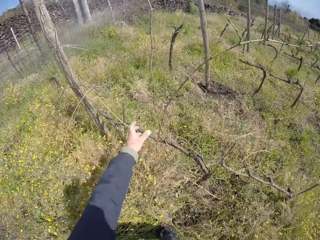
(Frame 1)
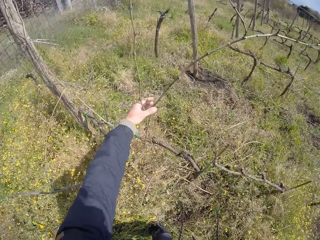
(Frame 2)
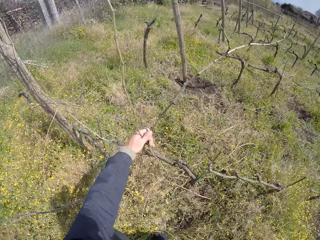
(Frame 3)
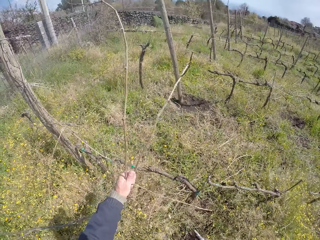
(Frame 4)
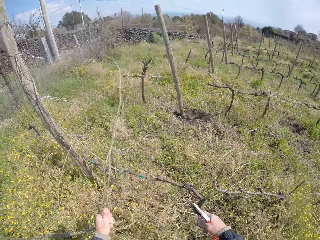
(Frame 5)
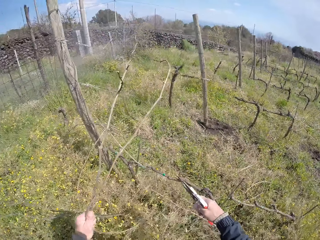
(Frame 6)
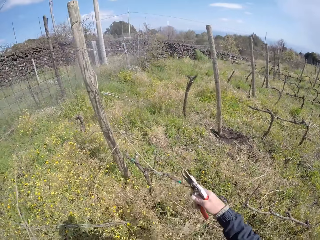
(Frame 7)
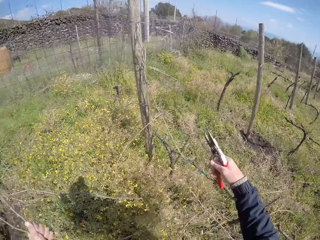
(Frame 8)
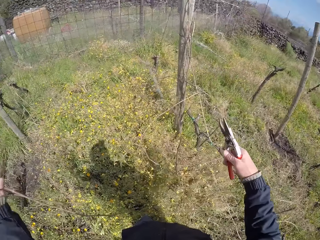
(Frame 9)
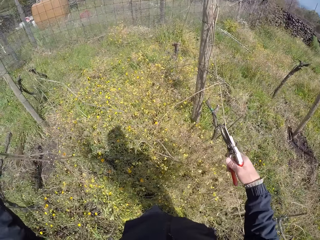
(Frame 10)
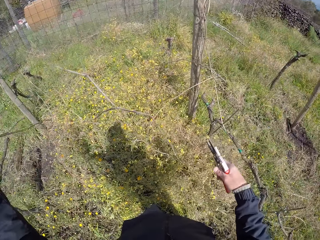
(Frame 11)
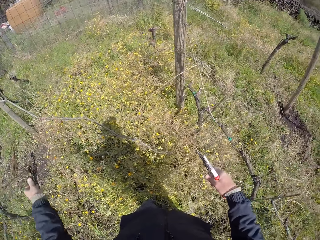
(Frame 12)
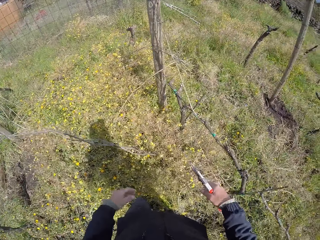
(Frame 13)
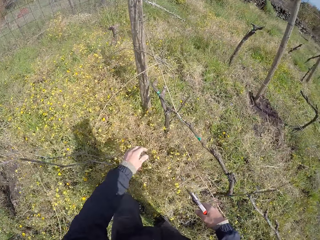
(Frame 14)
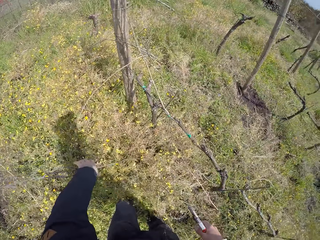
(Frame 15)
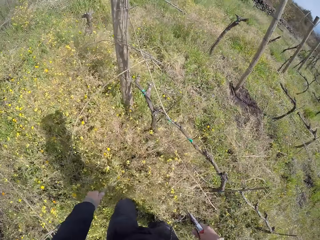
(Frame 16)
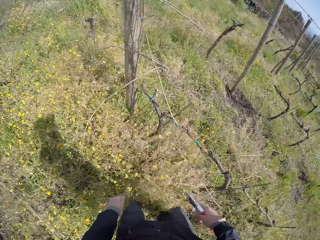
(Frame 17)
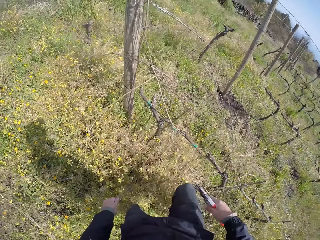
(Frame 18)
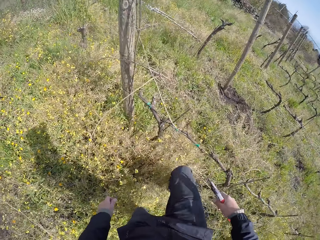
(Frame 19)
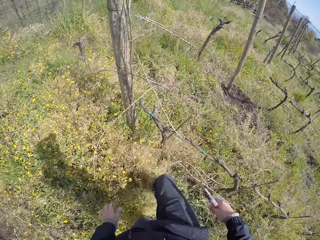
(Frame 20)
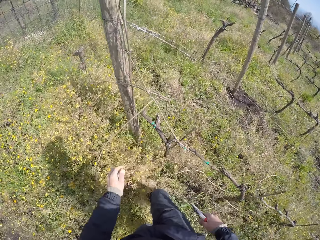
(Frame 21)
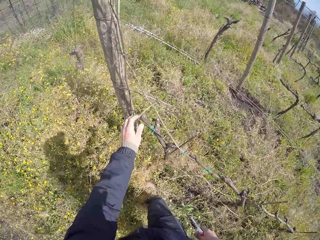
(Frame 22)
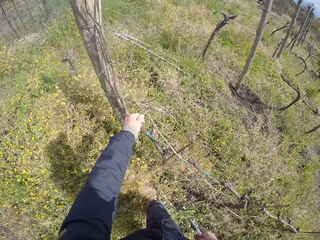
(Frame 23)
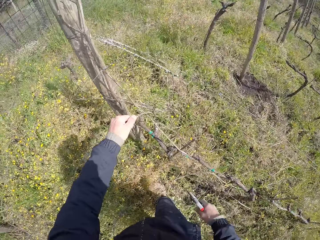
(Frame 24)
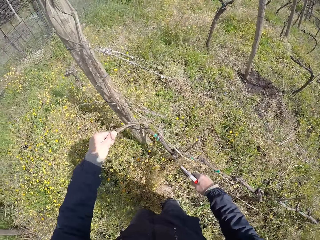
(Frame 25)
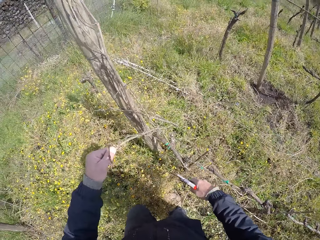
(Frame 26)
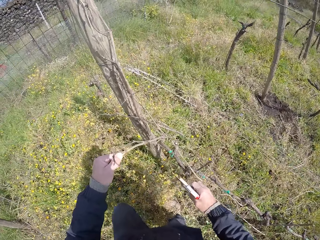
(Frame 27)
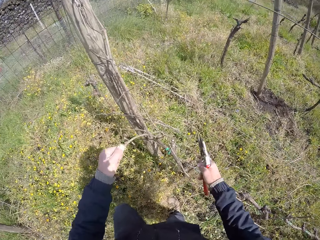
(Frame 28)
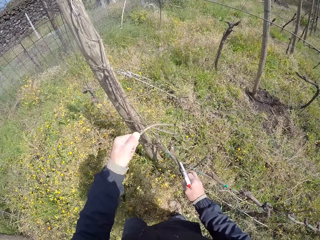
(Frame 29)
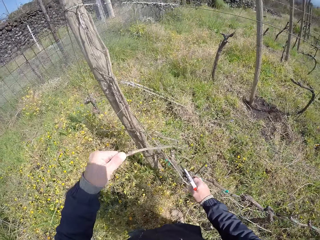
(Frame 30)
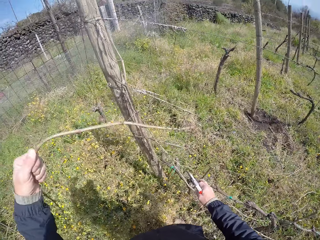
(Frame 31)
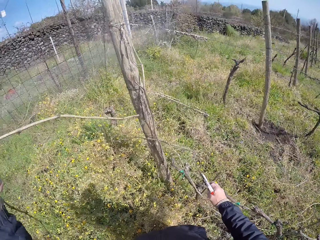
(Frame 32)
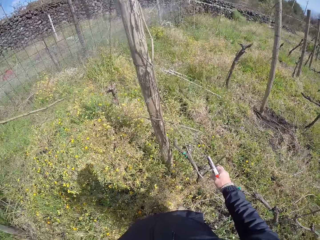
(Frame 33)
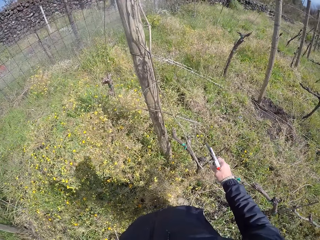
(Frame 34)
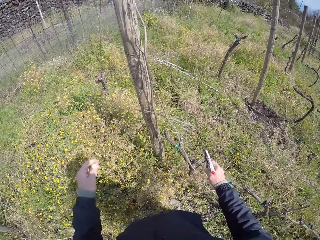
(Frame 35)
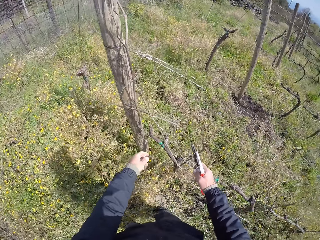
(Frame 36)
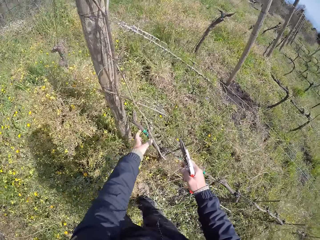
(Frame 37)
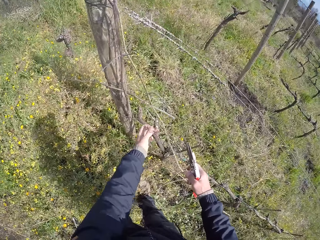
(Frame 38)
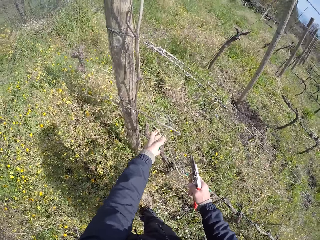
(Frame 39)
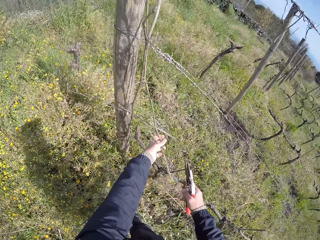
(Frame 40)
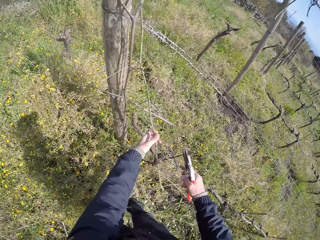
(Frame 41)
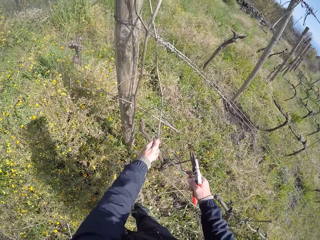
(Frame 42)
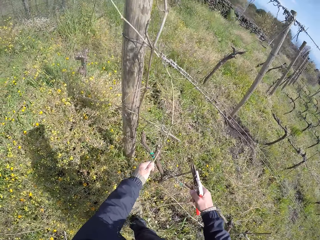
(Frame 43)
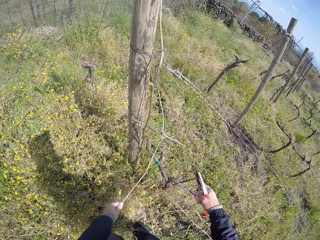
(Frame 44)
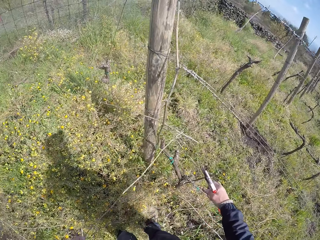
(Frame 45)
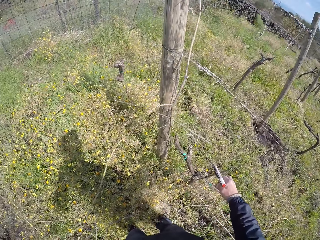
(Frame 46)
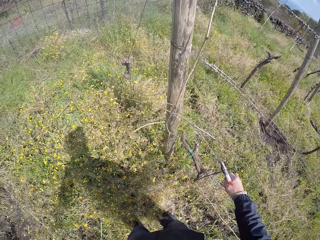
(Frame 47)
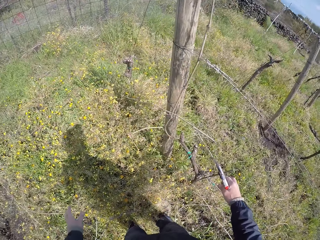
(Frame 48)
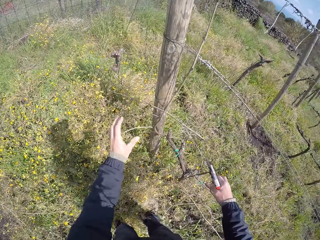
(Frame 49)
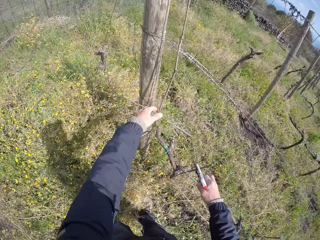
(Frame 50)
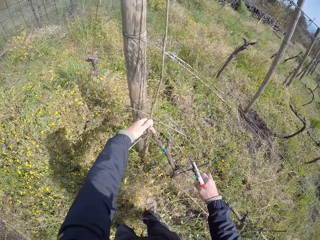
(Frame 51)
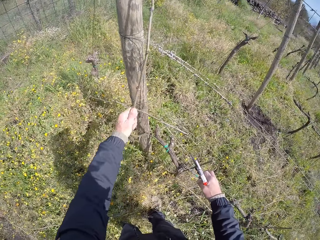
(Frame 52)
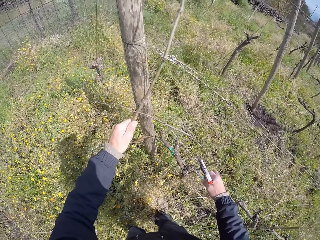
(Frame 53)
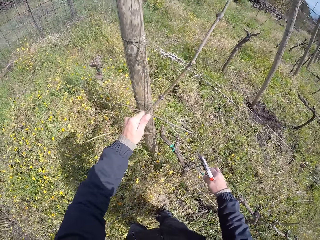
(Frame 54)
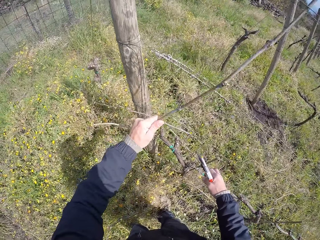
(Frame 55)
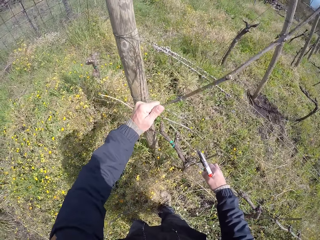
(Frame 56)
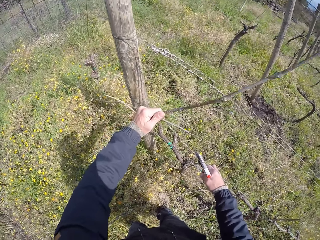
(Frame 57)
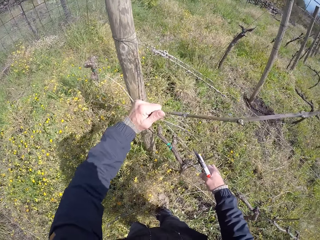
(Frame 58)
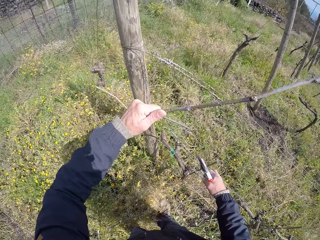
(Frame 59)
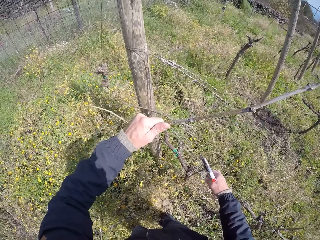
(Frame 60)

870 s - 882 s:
The camera wearer moves to another side of the fence. He pulls the stick branch from the wire mesh with his left hand. He drops the stick branch on the ground with his left hand. He pulls a stick branch from the wire mesh with his left hand. He moves the weeds with his leg. He moves the twigs to the ground. He pulls a stick branch from the wire mesh with his left hand. He pulls a stick branch again.

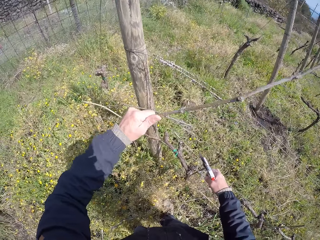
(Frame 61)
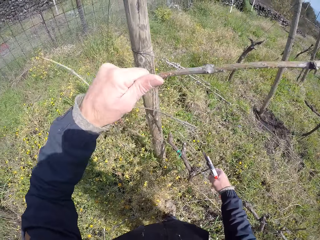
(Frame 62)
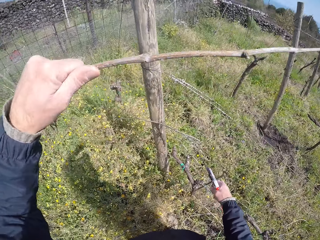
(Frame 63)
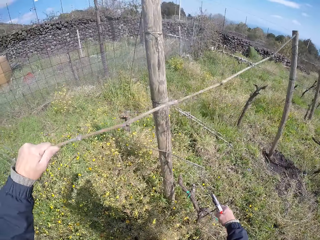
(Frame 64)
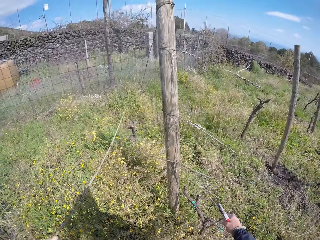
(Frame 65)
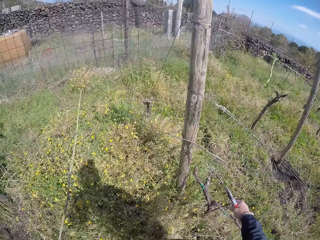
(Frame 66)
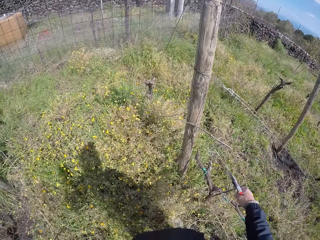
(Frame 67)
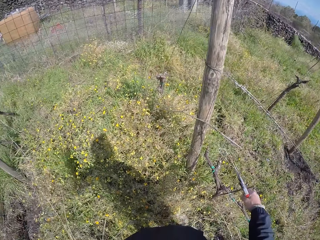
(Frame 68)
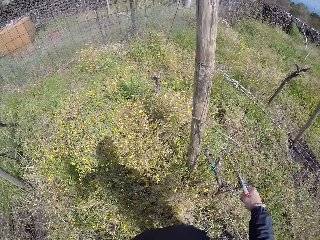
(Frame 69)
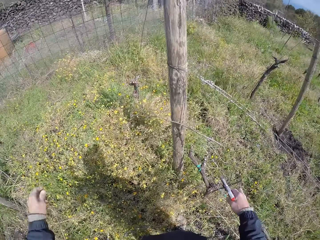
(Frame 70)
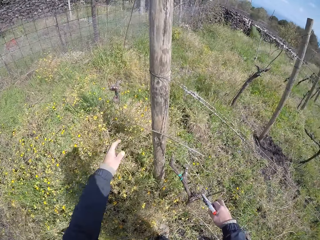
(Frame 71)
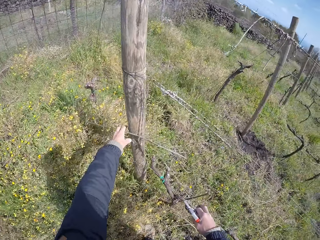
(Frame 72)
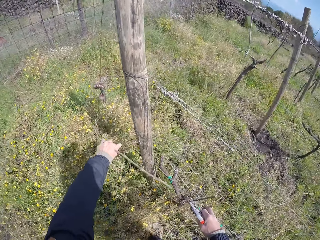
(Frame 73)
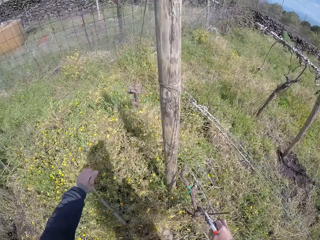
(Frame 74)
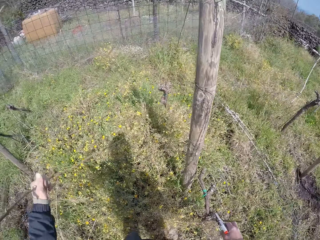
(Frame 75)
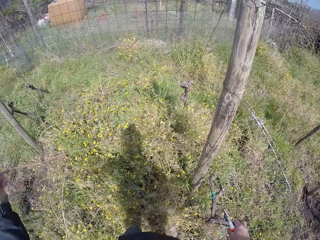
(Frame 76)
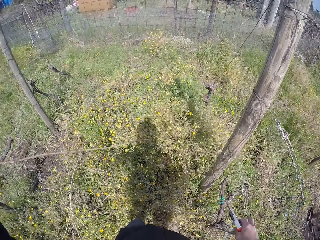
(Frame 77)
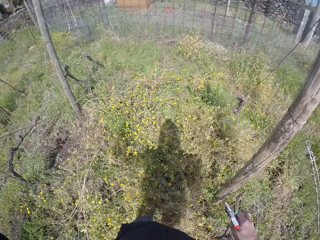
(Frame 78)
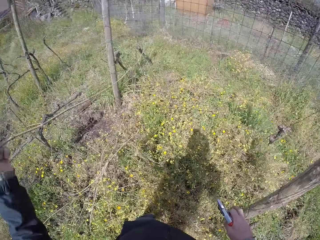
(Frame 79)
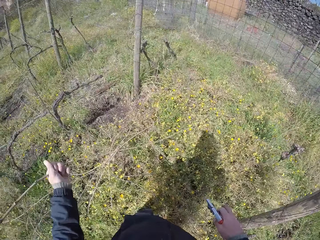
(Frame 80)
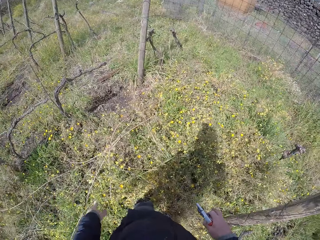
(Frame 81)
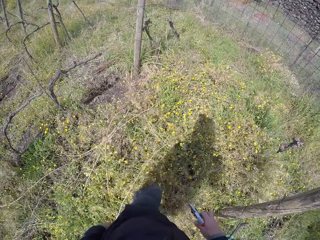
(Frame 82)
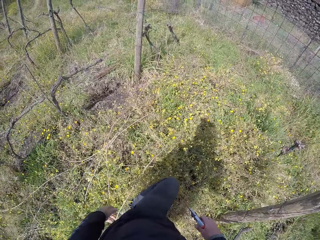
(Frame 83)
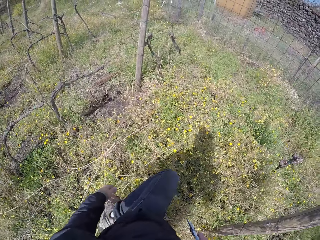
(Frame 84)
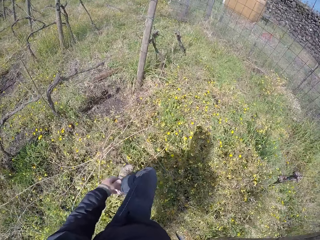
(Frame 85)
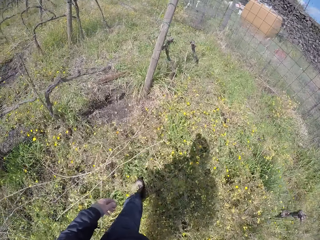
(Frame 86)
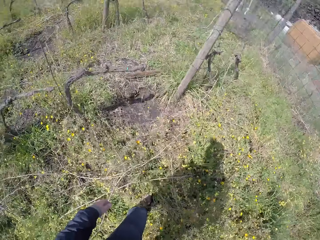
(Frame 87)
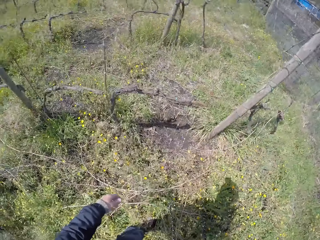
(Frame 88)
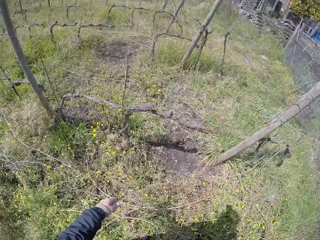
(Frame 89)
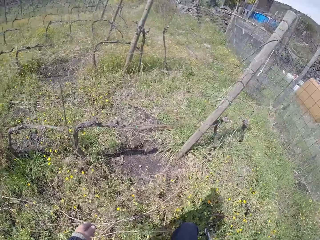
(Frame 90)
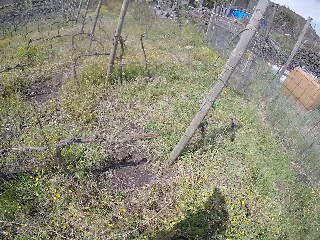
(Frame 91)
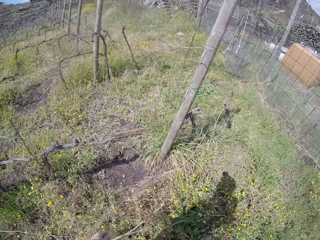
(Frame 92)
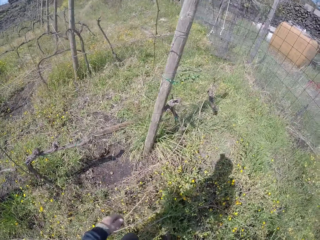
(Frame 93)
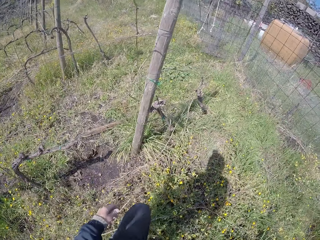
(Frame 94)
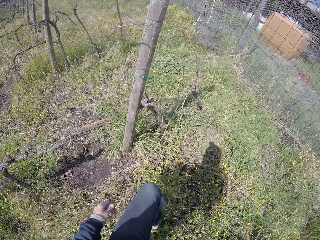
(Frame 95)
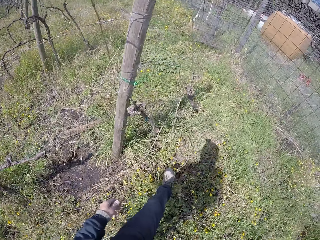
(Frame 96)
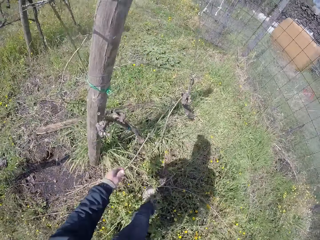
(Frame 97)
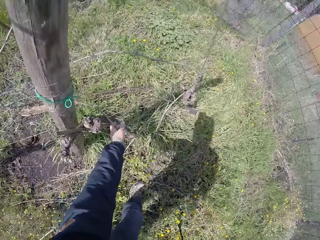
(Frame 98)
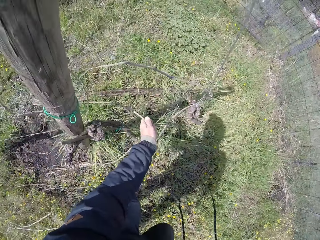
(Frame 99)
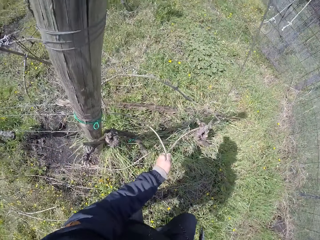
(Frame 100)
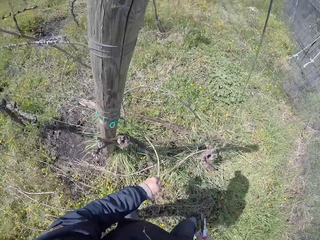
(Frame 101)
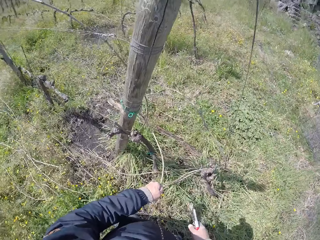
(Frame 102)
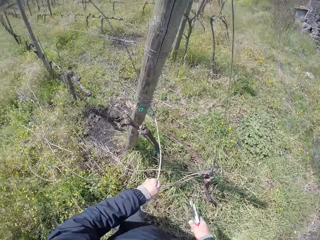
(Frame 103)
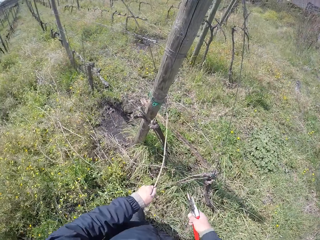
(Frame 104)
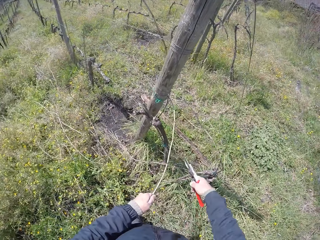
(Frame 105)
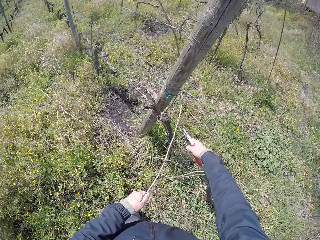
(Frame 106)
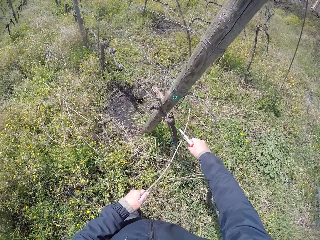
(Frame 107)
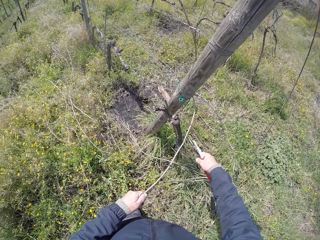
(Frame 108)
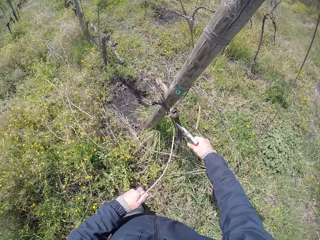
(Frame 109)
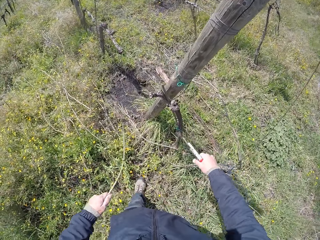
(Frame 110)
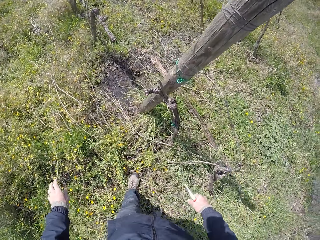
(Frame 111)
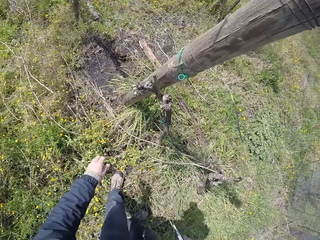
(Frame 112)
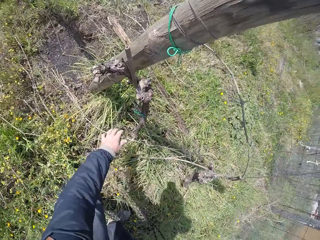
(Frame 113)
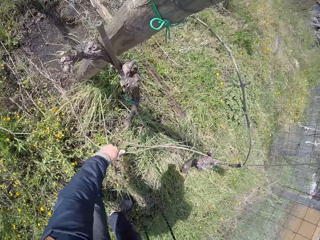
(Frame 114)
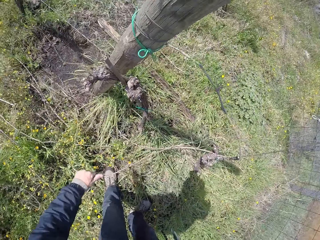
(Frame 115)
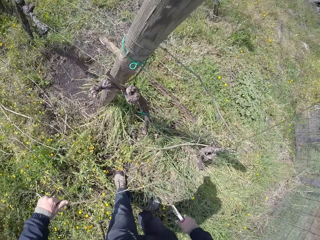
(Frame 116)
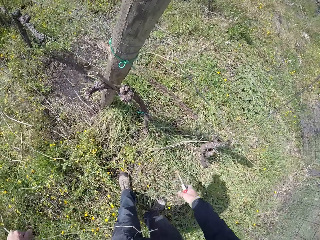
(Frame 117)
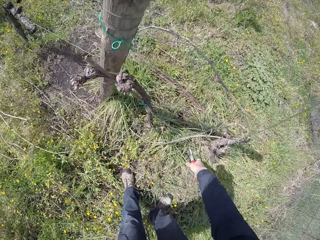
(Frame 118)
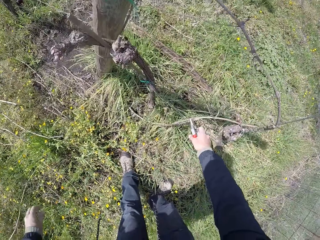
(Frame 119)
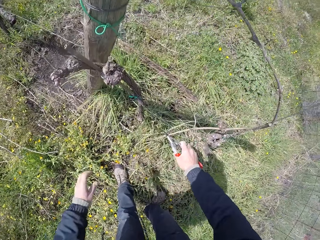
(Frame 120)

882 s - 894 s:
The camera wearer drops the stick branch on the ground with his left hand. He pulls a stick branch from the wire mesh with his left hand. He drops the stick branch on the ground with his left hand. He moves to another side of the fence. He pulls a stick branch from the wire mesh with his left hand. He cuts the stick branch with the secateurs in his right hand. He drops the stick branch on the ground with his left hand. He pulls a stick branch from the wire mesh with his left hand. He moves the twig to the ground.
